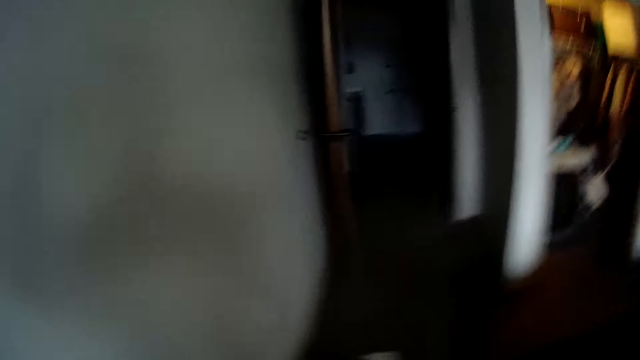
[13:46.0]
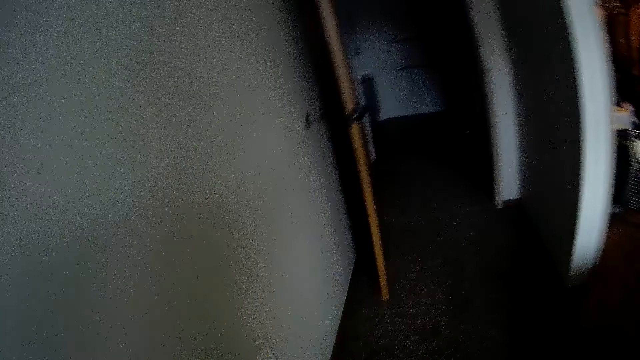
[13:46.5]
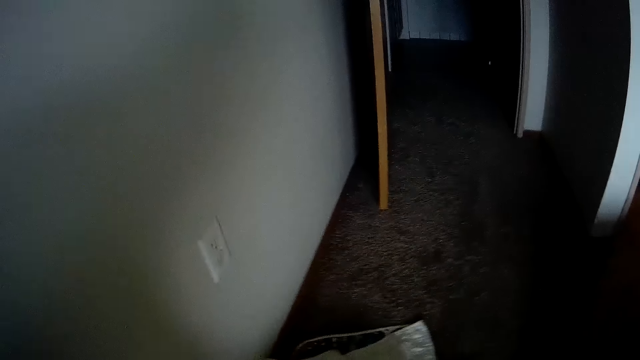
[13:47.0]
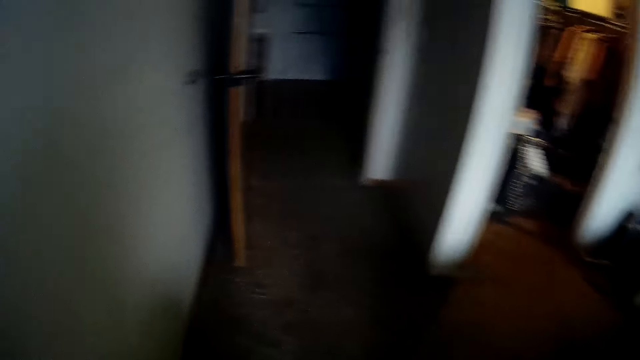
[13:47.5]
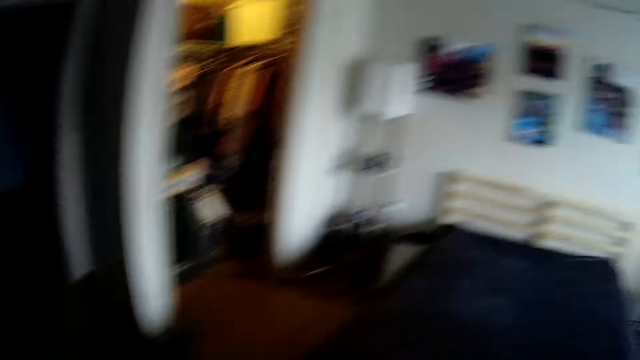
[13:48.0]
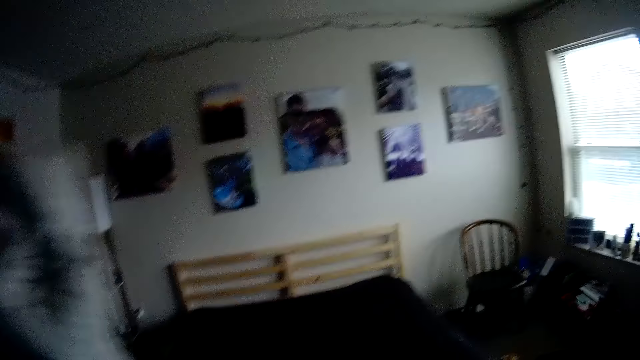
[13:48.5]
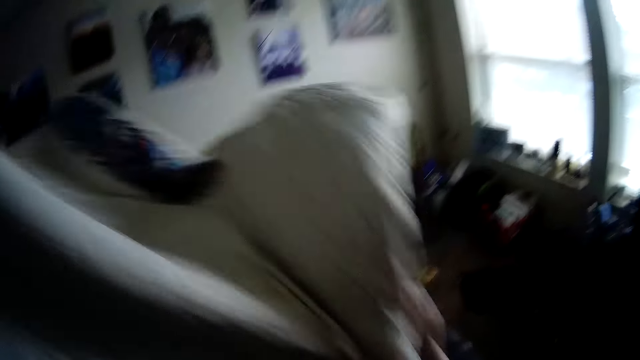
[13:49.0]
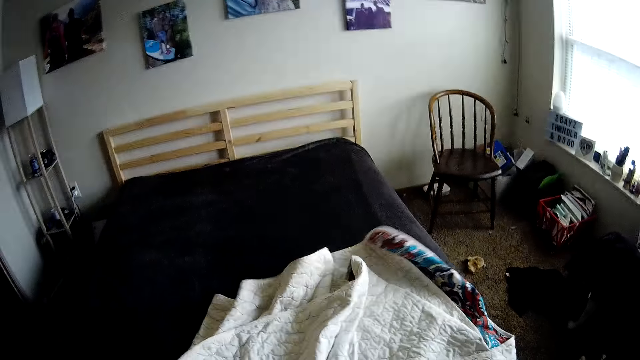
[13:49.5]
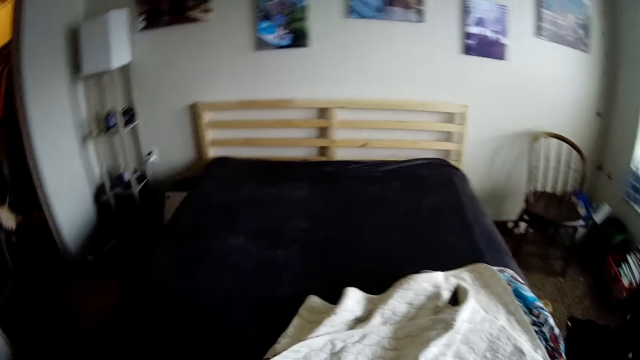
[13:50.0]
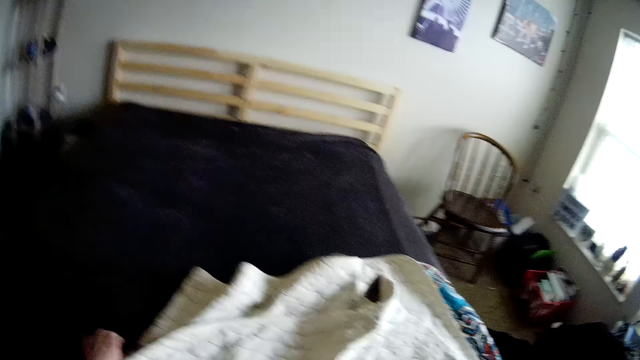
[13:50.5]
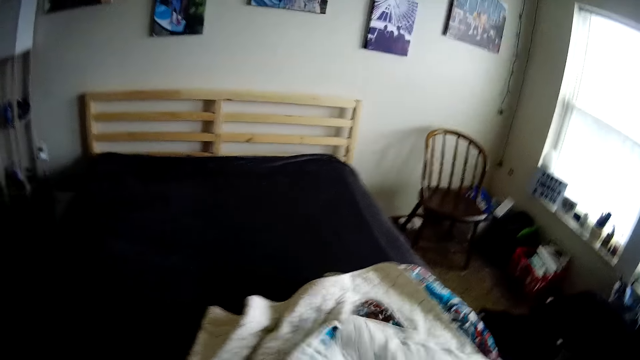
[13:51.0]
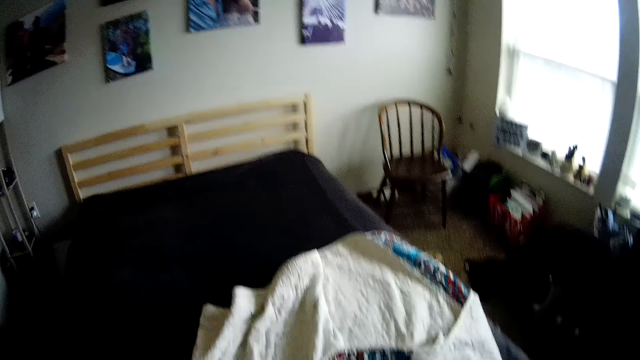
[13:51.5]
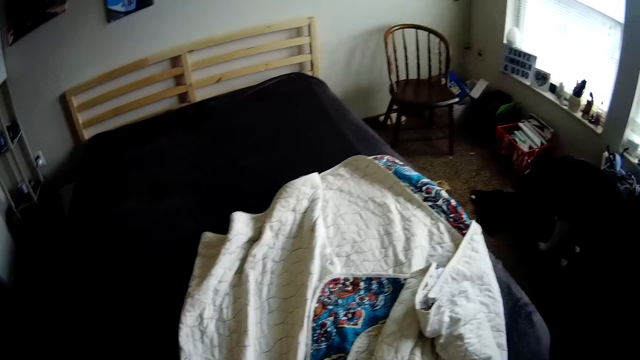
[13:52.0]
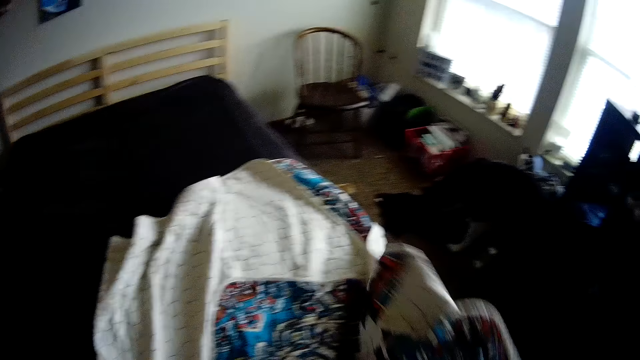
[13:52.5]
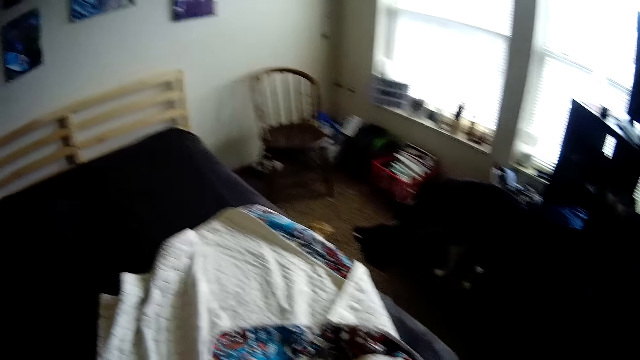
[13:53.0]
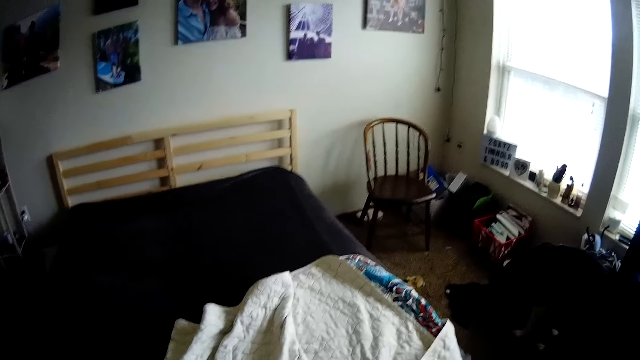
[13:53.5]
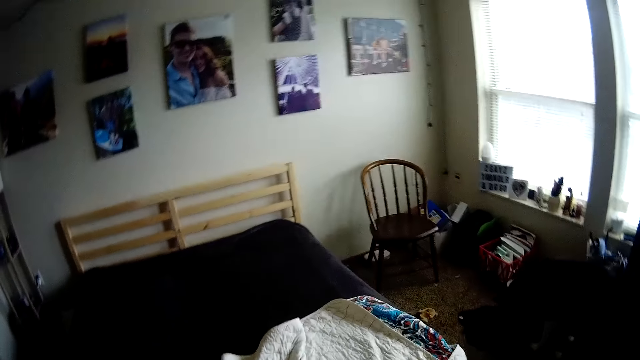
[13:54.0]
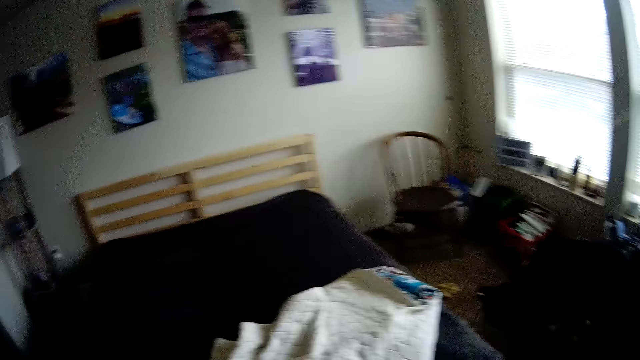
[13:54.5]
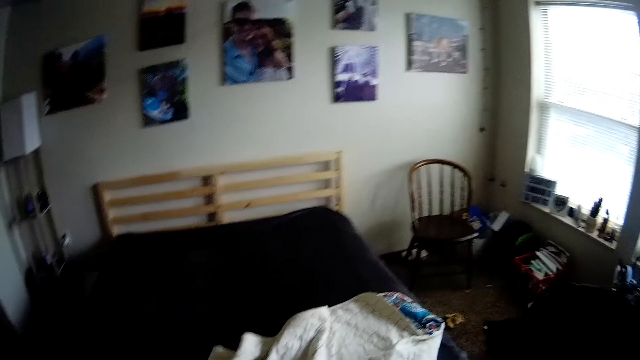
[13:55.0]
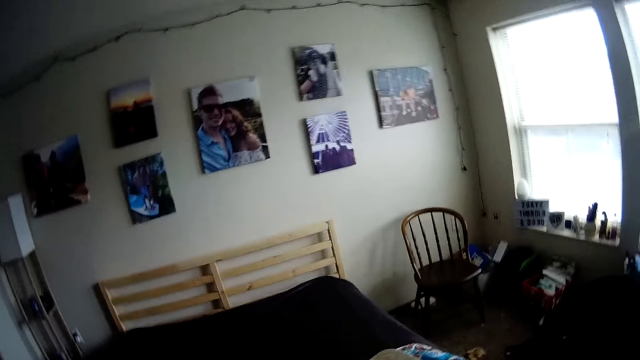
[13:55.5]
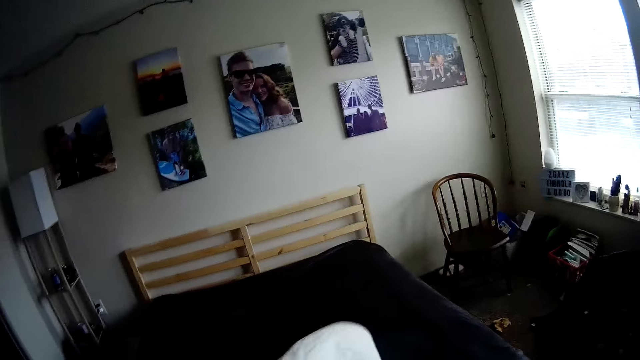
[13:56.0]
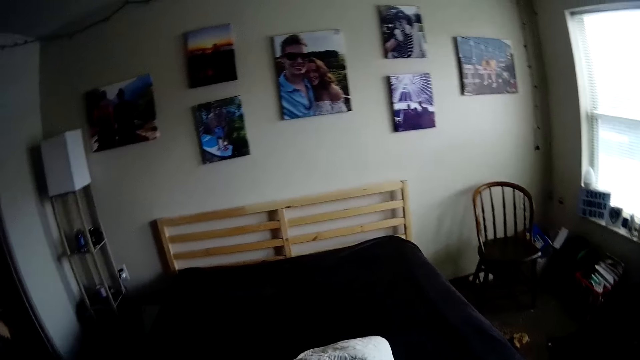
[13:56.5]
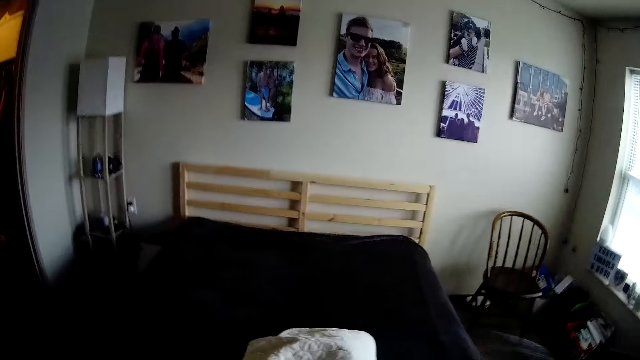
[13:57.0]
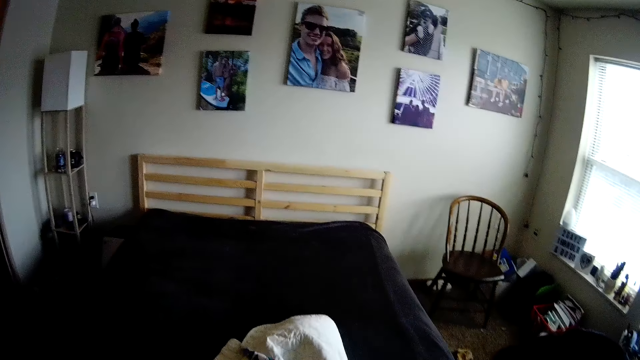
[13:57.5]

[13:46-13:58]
The camera wearer walks to the footboard side of the bed. They throw the duvet or bedcover on the bed. They hold the bedcover. They unfold the duvet. They move the bedcover.

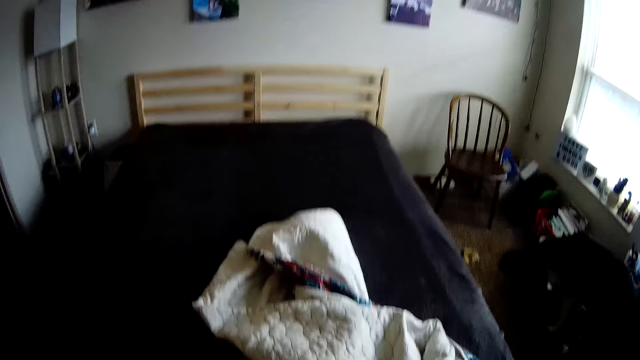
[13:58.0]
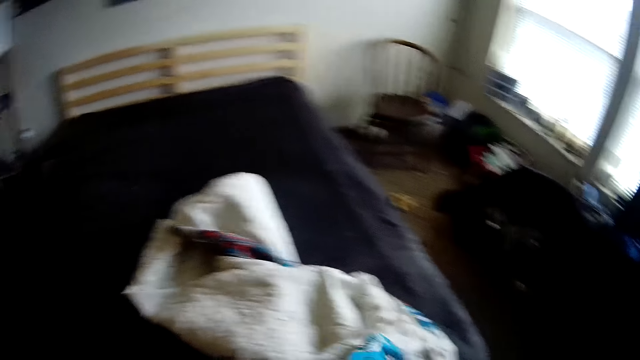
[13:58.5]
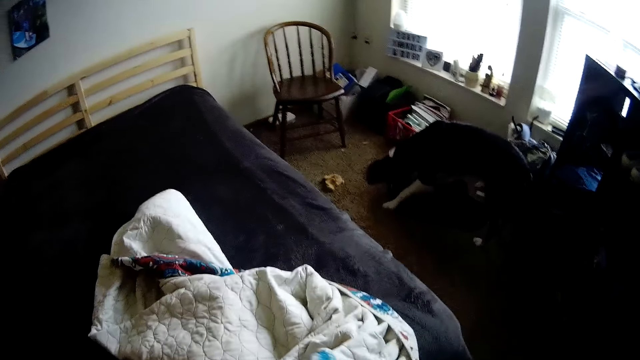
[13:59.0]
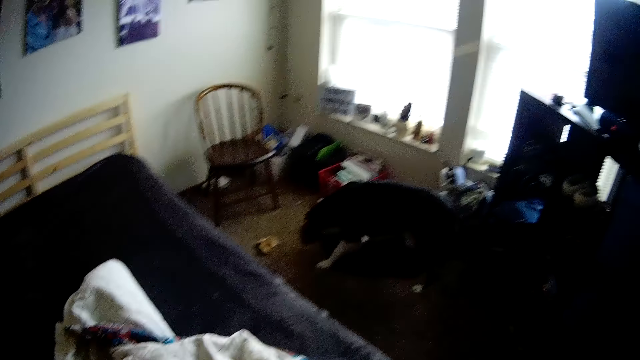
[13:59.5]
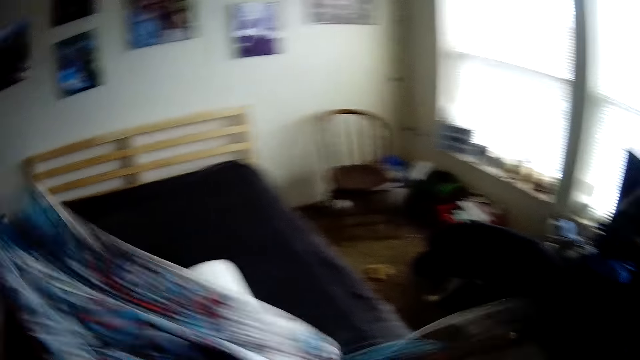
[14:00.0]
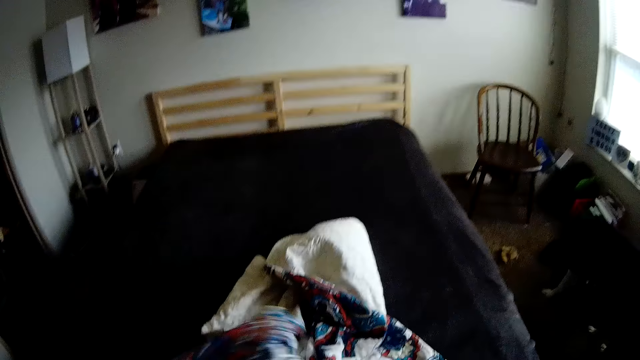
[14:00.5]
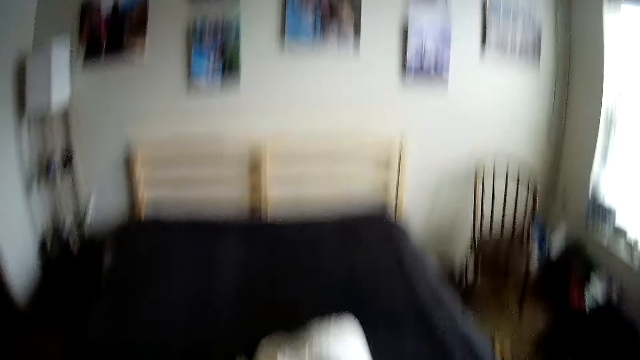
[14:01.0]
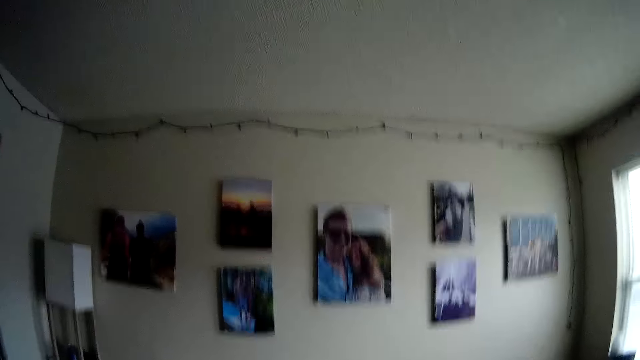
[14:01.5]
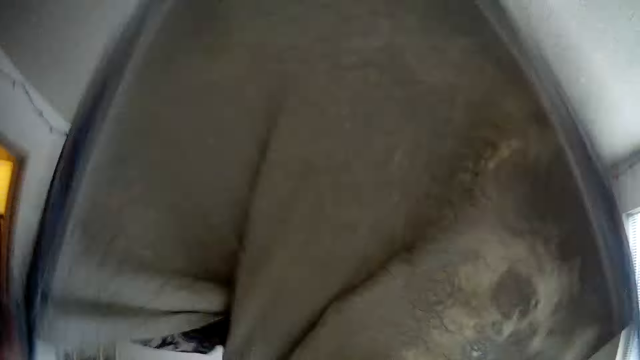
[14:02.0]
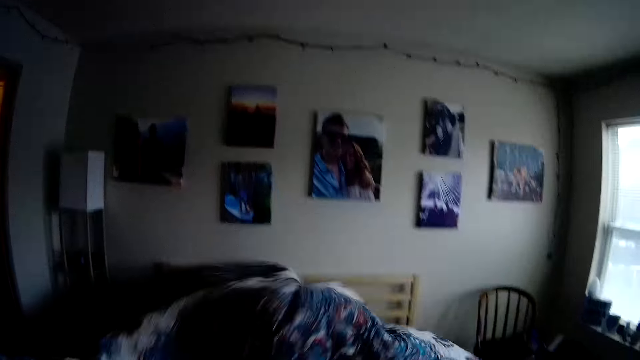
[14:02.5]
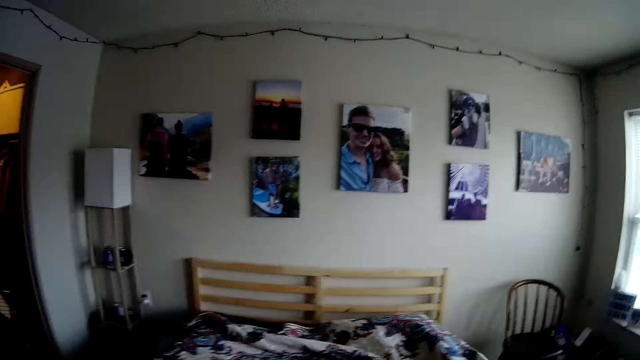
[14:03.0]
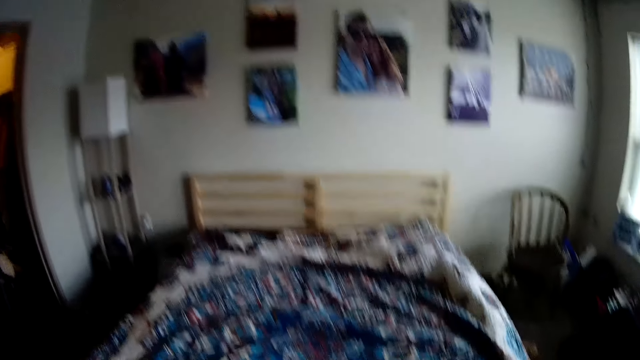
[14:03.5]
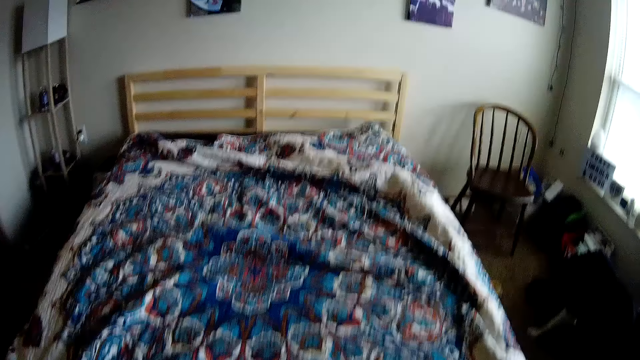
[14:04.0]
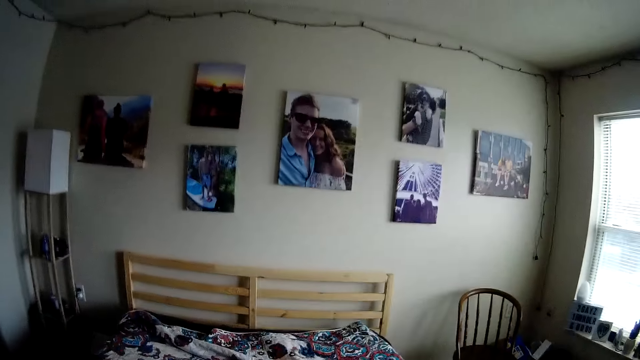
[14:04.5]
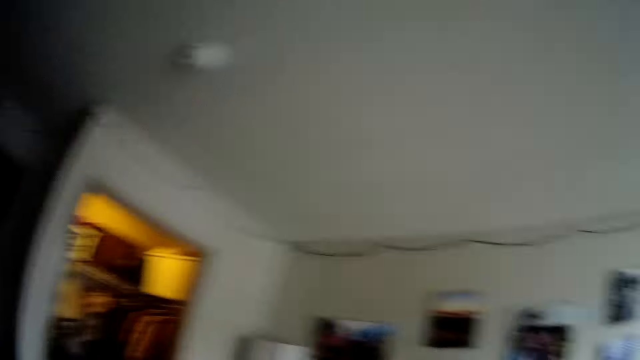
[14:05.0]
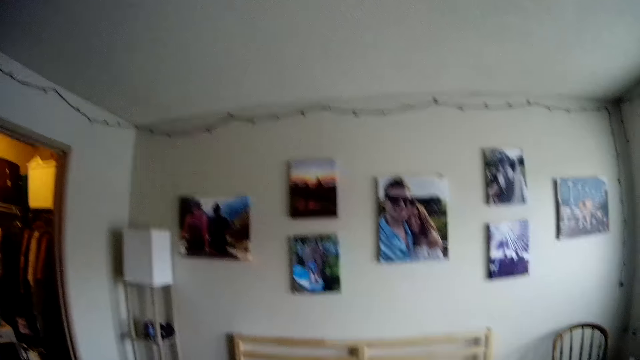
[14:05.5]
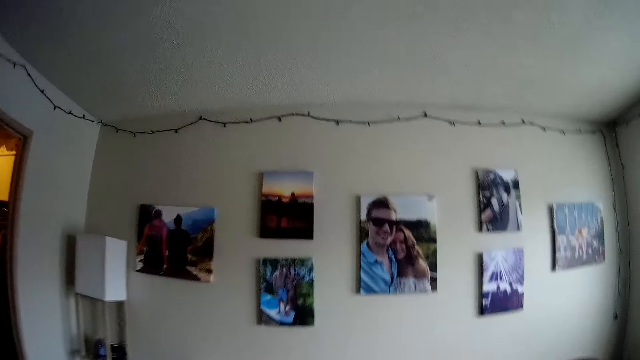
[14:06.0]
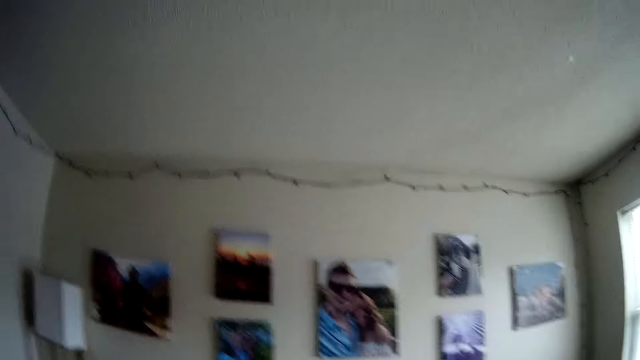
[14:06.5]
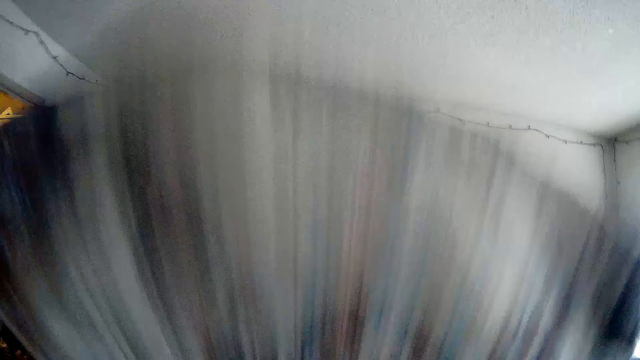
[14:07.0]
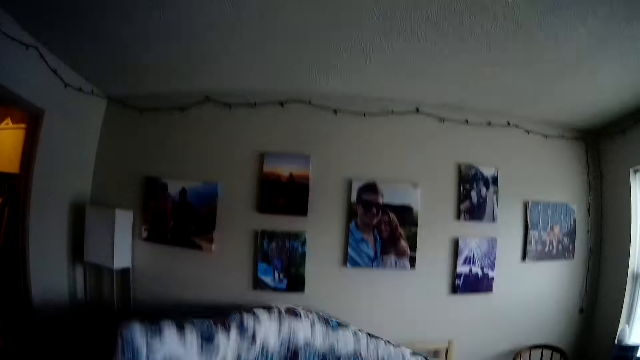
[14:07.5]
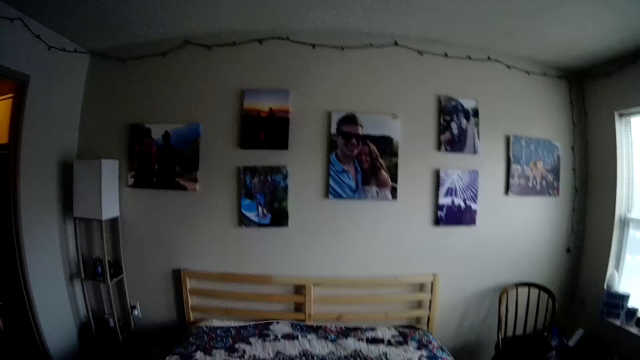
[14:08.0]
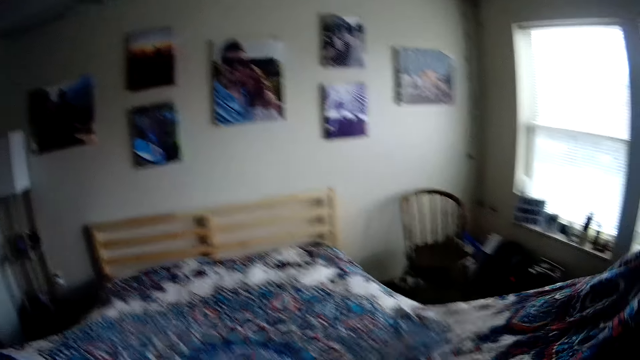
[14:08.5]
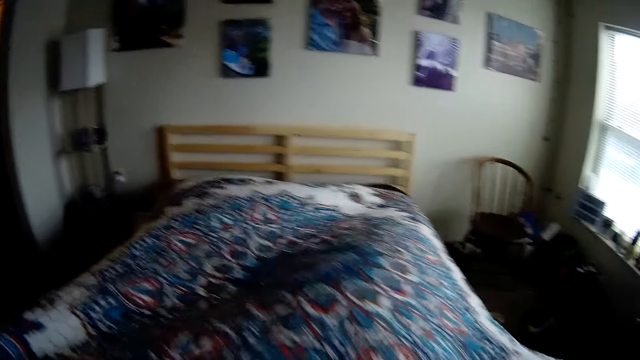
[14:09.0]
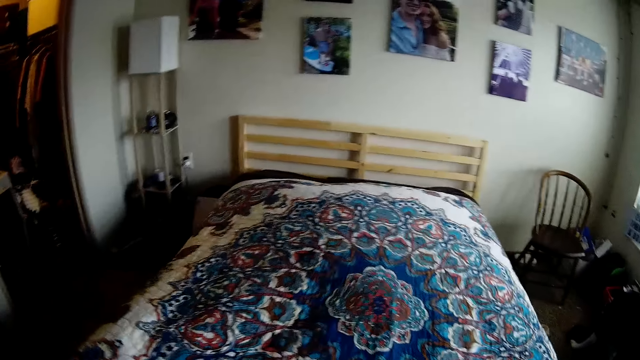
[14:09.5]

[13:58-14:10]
The camera wearer spreads the duvet or bedcover on the bed. They spread the duvet on the bed again.
